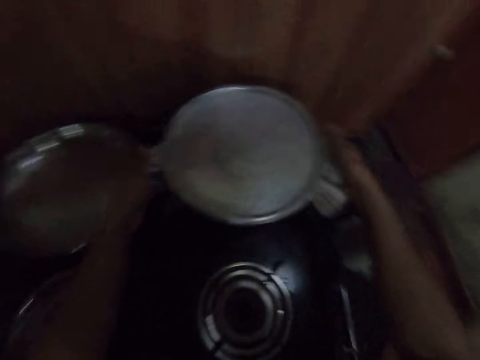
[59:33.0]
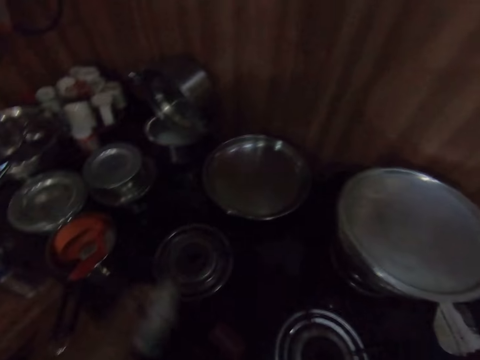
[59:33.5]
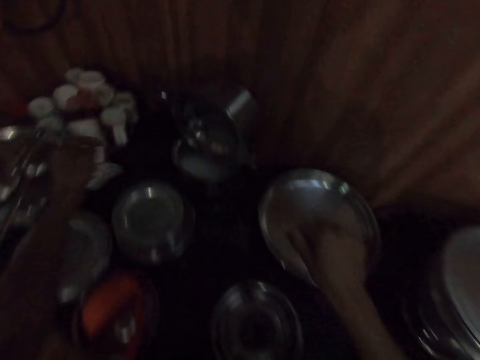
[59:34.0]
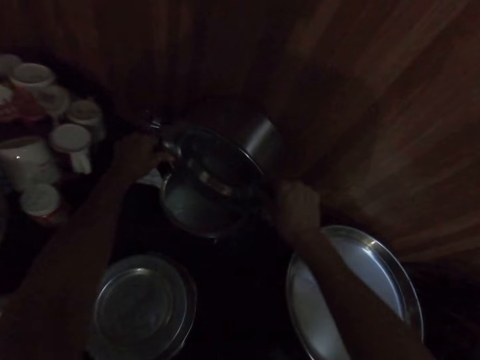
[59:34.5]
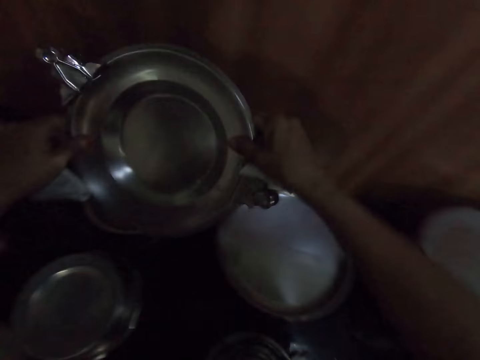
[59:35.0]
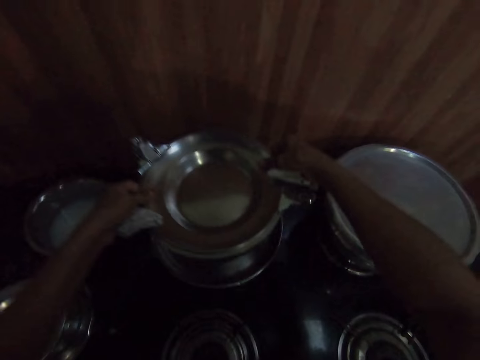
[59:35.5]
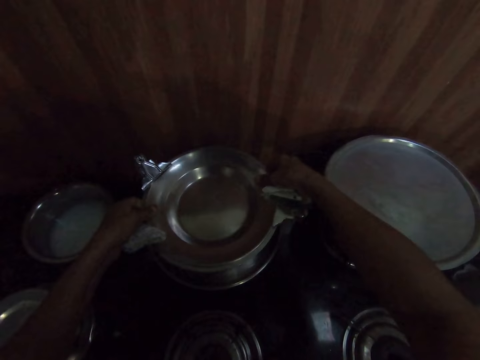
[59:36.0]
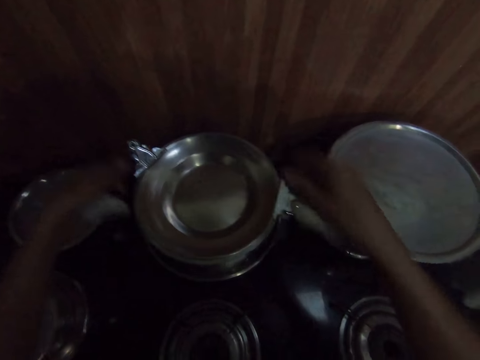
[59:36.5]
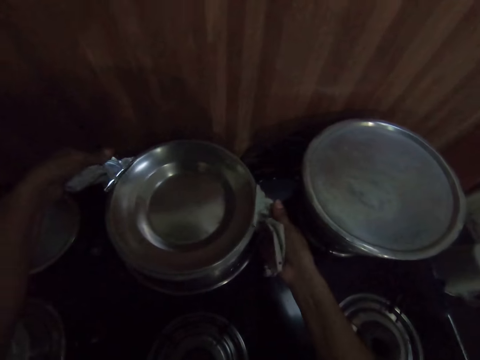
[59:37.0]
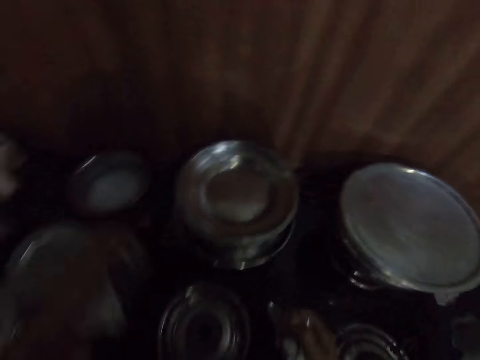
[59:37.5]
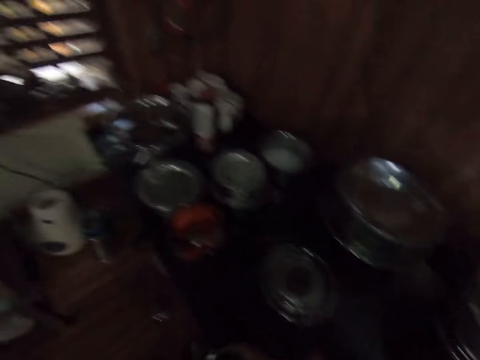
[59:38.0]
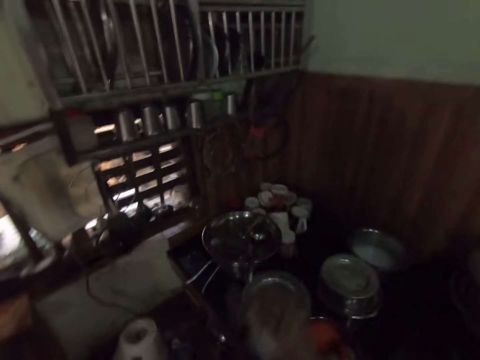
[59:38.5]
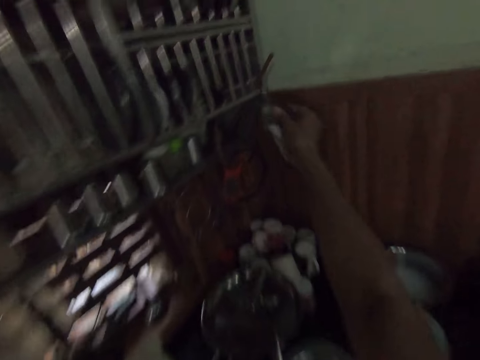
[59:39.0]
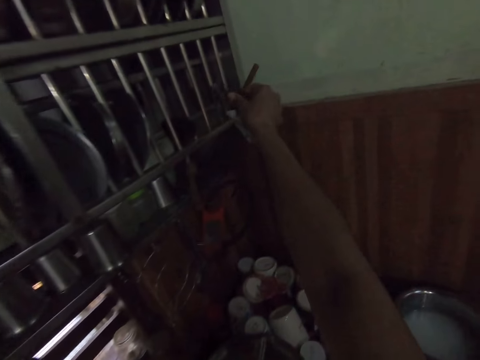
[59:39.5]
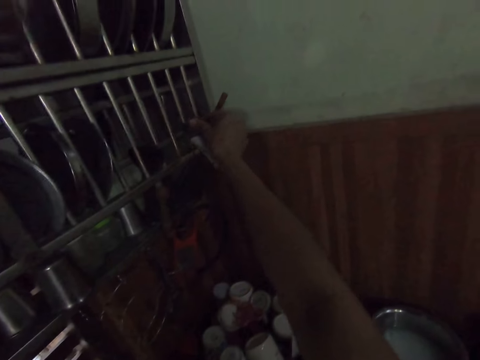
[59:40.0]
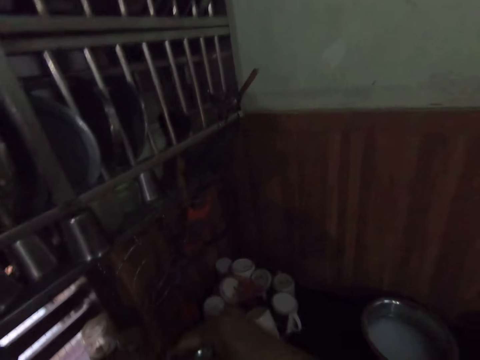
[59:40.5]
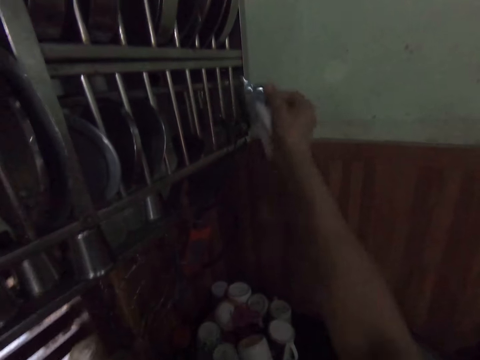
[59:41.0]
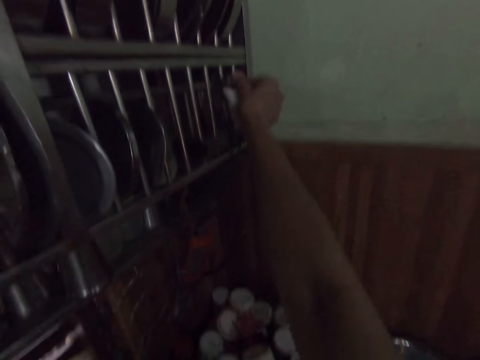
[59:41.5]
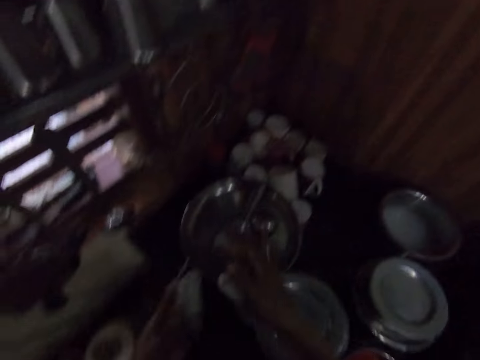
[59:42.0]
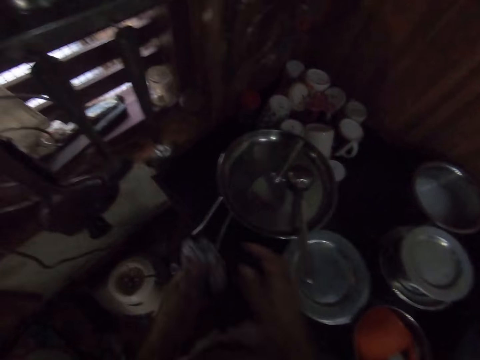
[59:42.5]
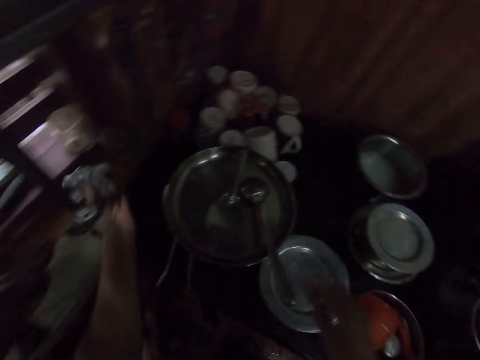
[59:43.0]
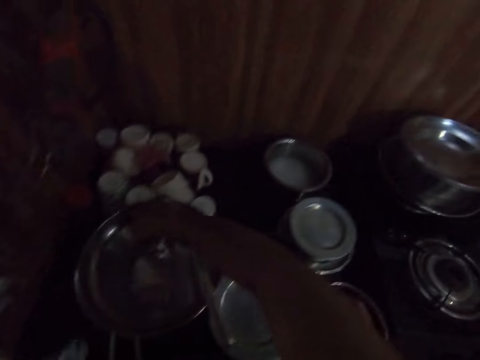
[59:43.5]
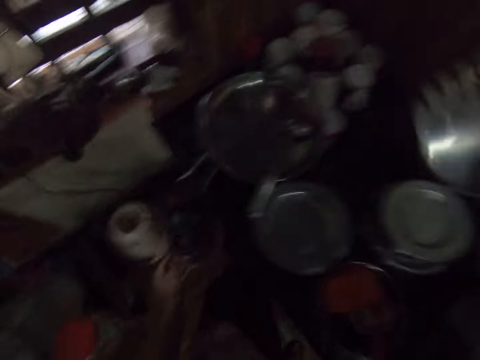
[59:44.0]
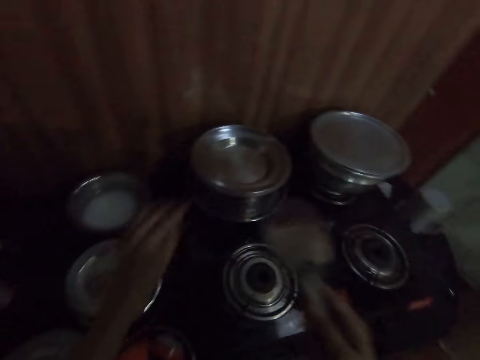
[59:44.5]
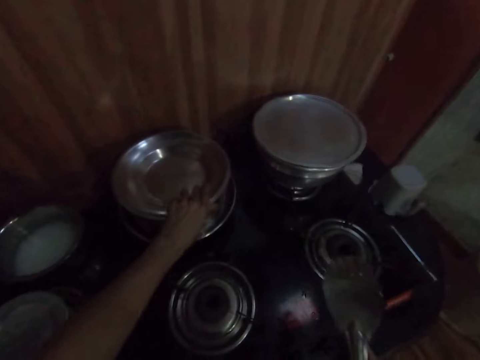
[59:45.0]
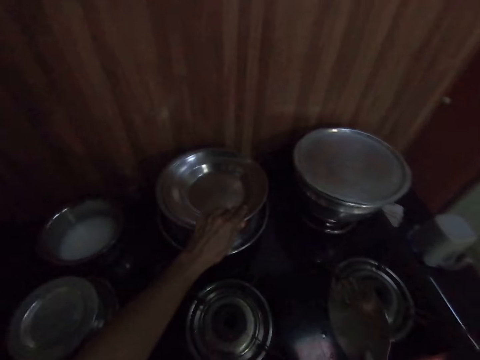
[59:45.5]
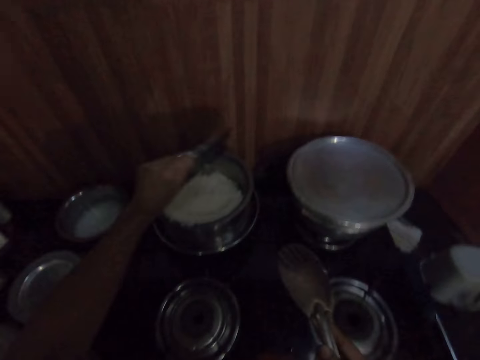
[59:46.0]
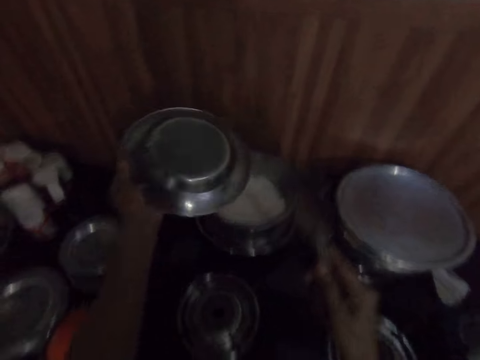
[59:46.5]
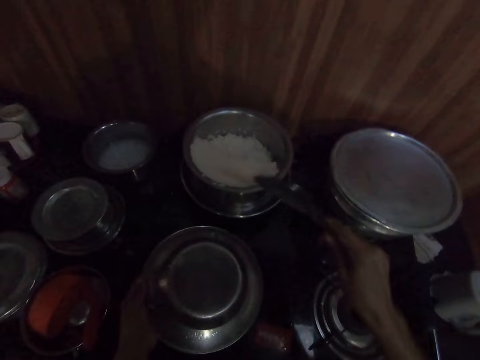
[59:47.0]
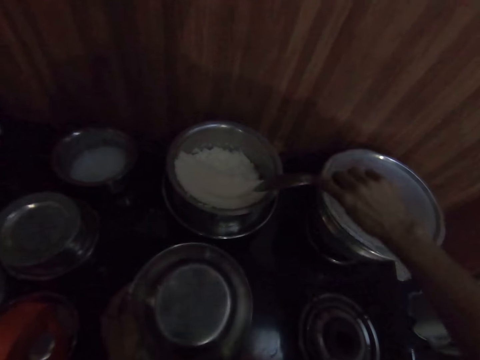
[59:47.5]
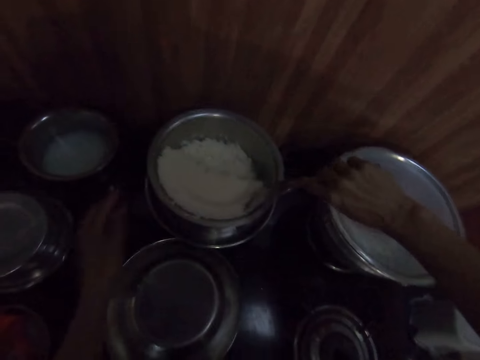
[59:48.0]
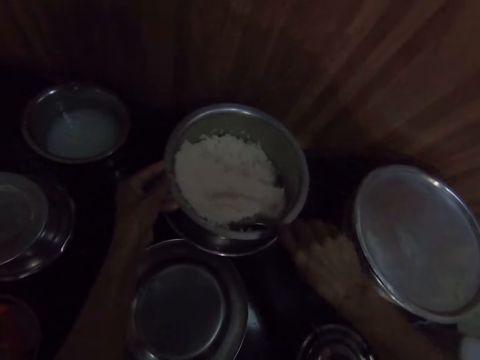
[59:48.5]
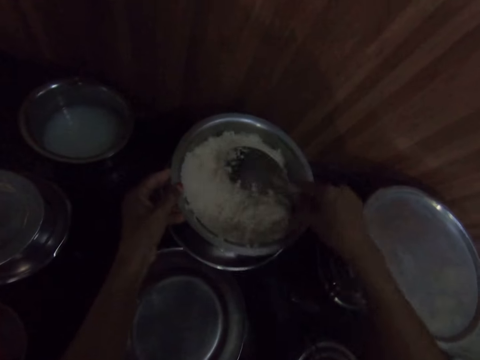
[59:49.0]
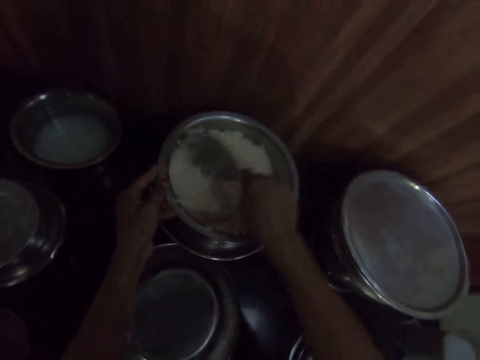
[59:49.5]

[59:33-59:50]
The camera wearer drops the pot in both hands on the cooker. She makes a step and lifts both hands. She lifts a pot on the cooker with both hands. She lifts the lid. She drops the pot in both hands on a pot cooker. She places the lid on the cooking pot. She removes some clips on the pot with both hands. She walks around. She places the clips in the shelf with her right hand. She touches the utensil rack. She pulls back the right hand and lifts the right hand. She puts the lid handle on the utensil rack. She passes the paper in her right hand to her left hand. She moves both hands. She drops the paper in her left hand on the cabinet. She picks up a spoon on a pot with her right hand. She touches the utensils. She moves the cooking spoon. She opens a pot on the cooker with her left hand. She picks up the plate and lifts the plate. She drops the pot lid in her left hand on the cooker. She moves the cooking spoon. She stirs the rice in the pot with the spoon in her right hand.

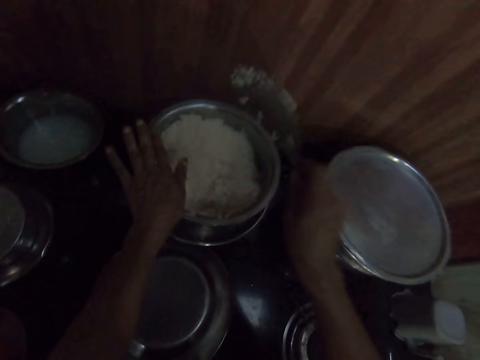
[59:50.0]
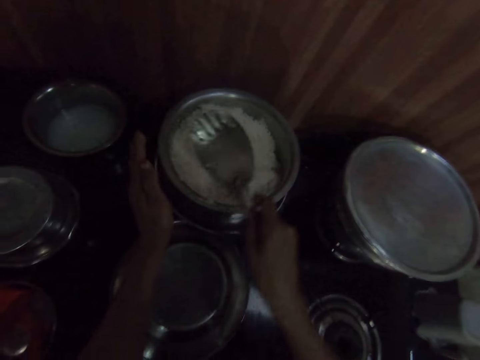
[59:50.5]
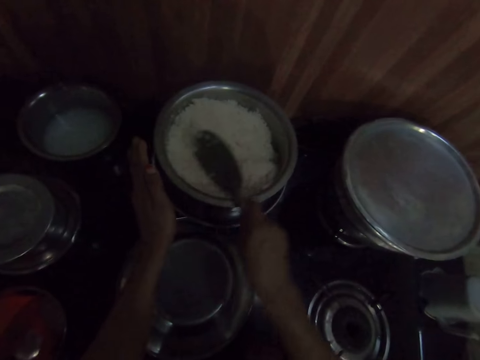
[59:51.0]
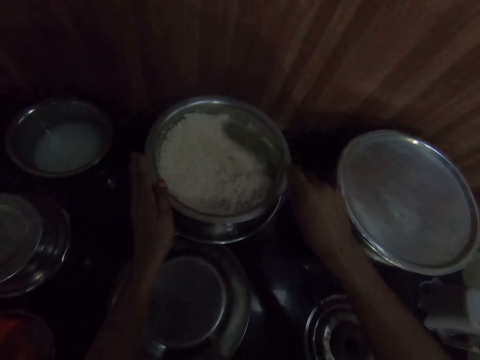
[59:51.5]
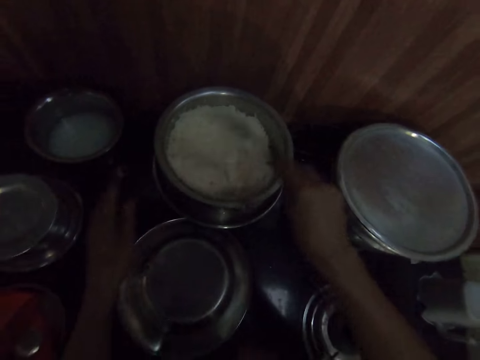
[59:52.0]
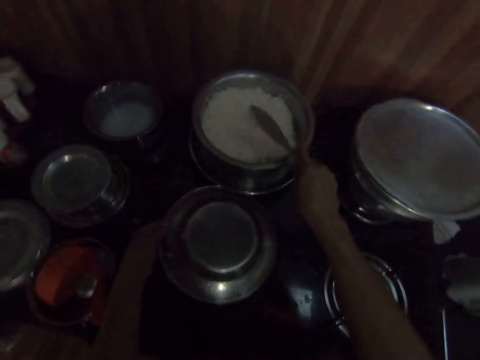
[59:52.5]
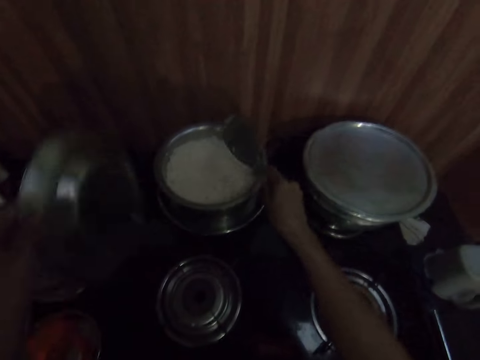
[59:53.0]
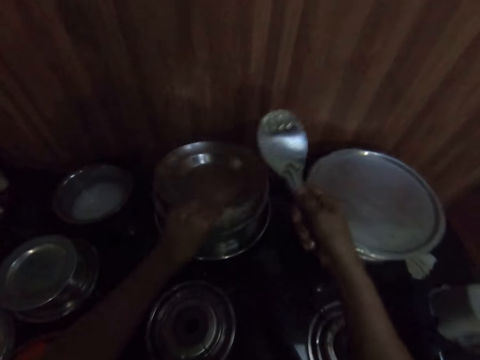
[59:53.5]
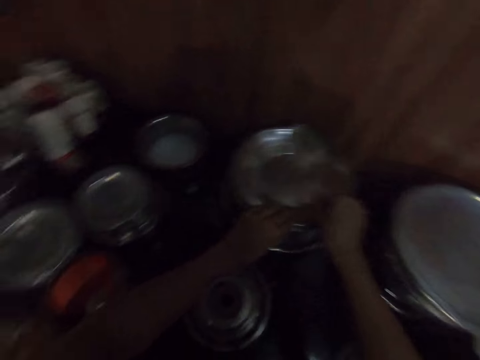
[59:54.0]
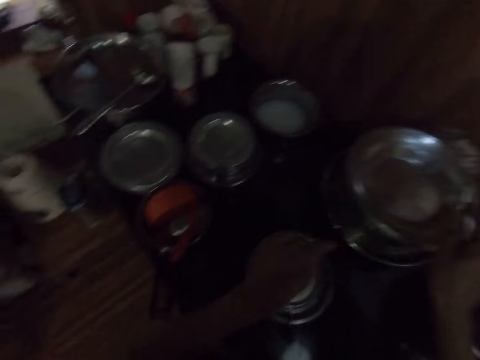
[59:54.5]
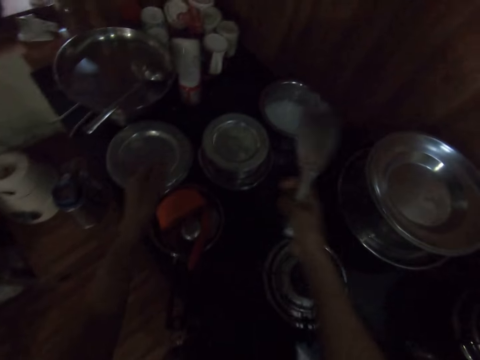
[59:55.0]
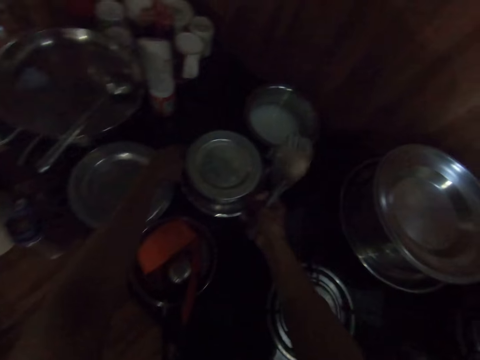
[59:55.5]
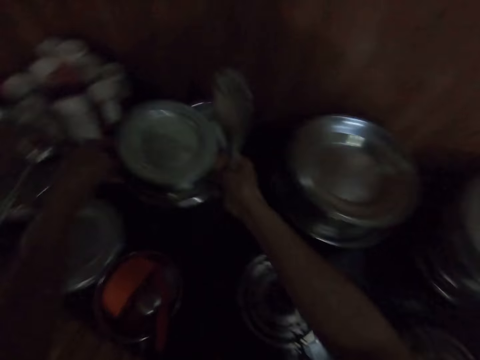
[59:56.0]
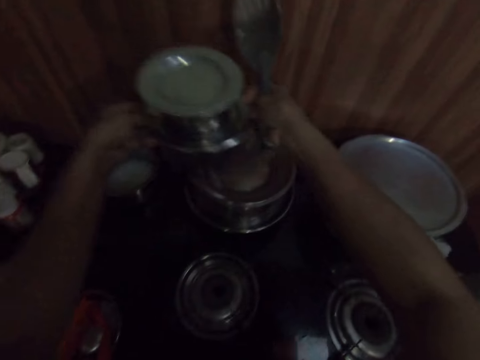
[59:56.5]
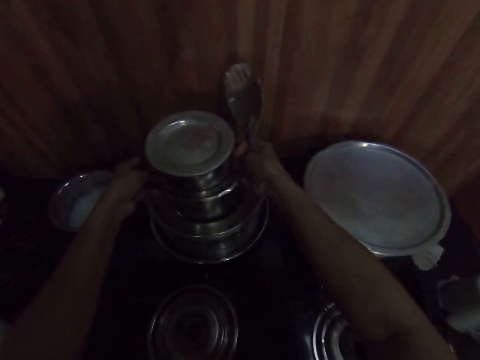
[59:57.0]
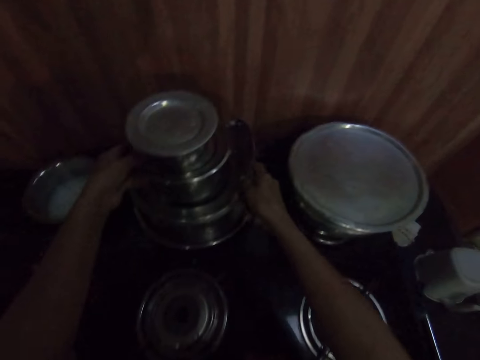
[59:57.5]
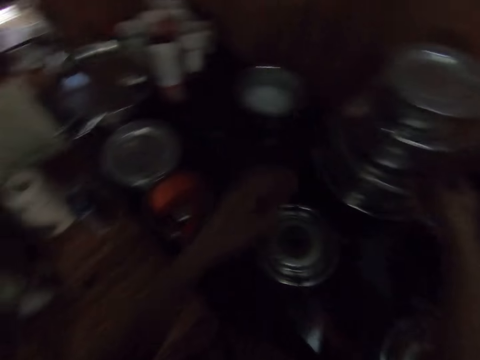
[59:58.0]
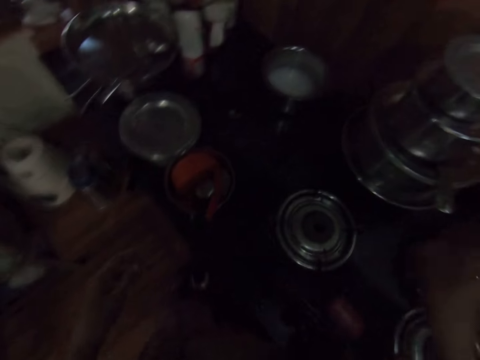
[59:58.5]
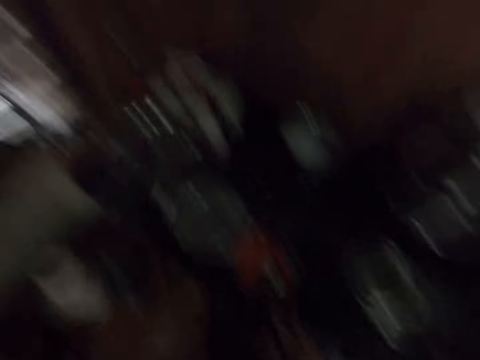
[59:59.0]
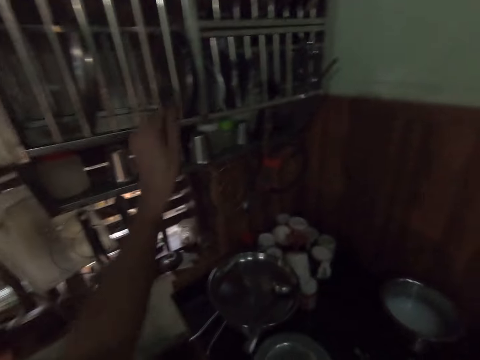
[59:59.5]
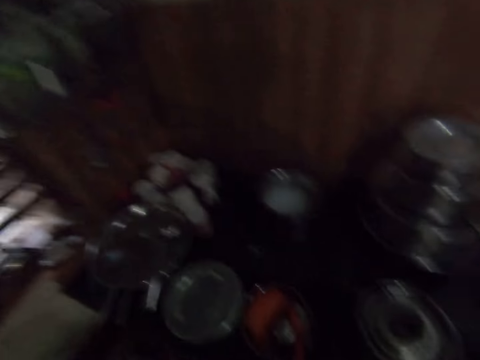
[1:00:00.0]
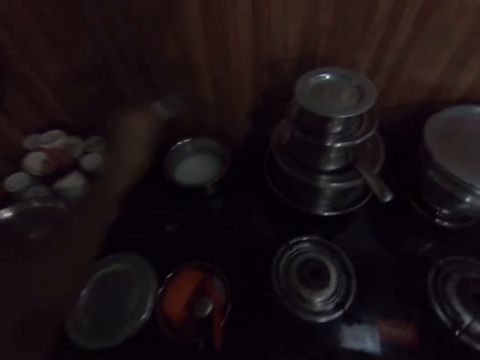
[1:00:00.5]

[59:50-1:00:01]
The camera wearer picks up the plate. She picks up the pot lid on the cooker with her left hand. She lifts the plate. She covers the pot with its lid in her left hand. She covers the cooking pot with a plate. She moves both hands. She makes a step. She lifts a pot on the cooker with both hands. She places the cooking pot on top of another cooking pot. She drops the spoon in her right hand on the pot on the cooker. She makes a step. She picks up a pot lid from the shelf with her left hand. She lifts both hands. She touches the utensils.
